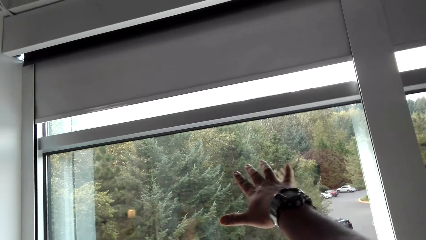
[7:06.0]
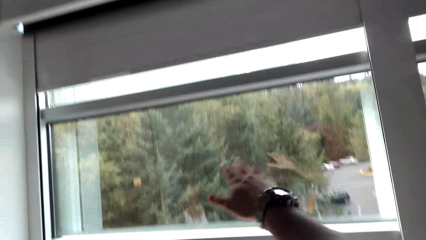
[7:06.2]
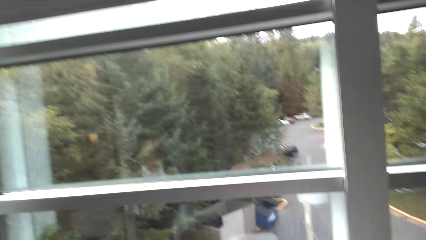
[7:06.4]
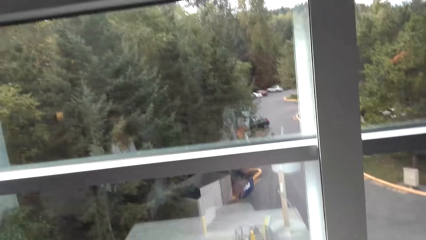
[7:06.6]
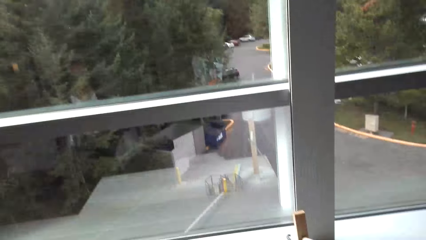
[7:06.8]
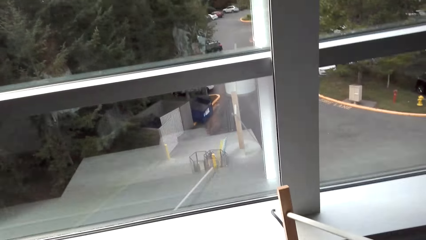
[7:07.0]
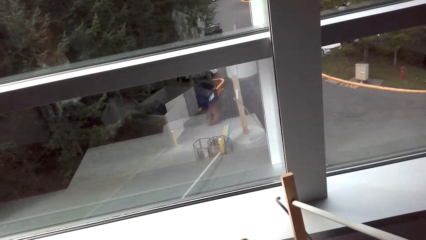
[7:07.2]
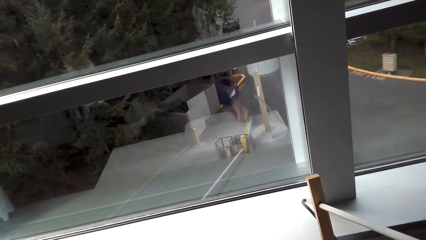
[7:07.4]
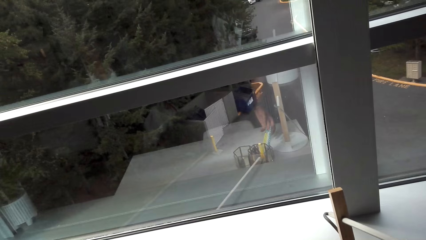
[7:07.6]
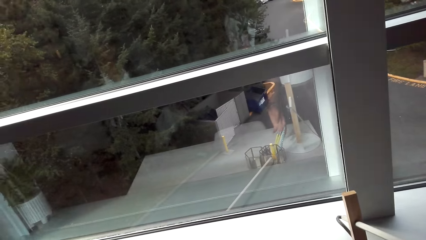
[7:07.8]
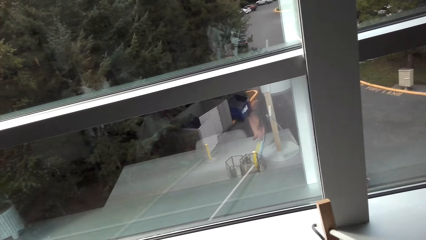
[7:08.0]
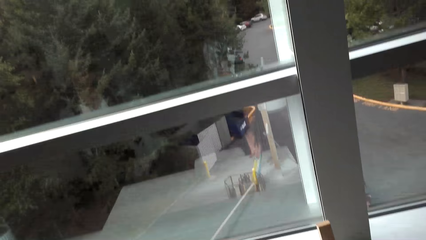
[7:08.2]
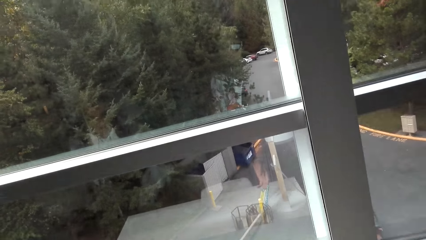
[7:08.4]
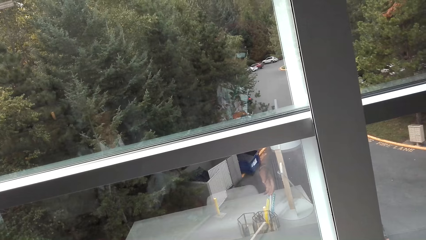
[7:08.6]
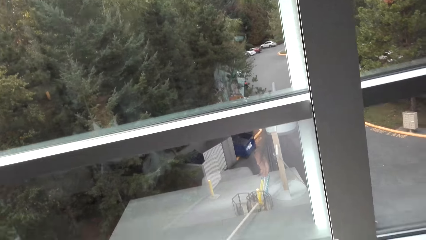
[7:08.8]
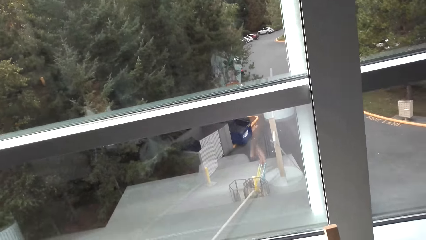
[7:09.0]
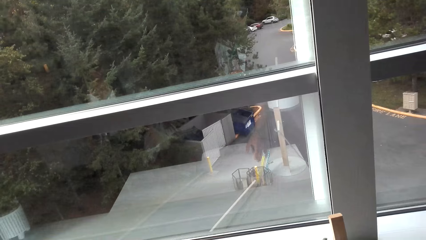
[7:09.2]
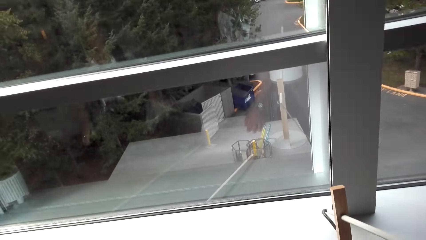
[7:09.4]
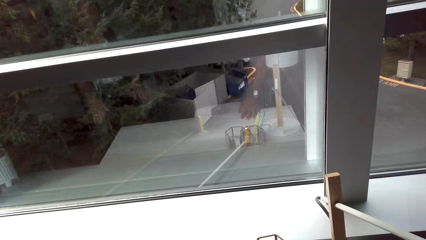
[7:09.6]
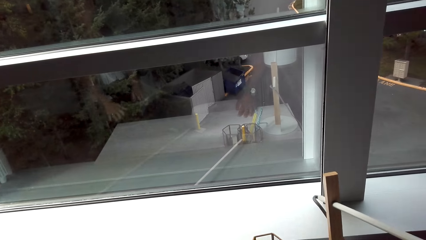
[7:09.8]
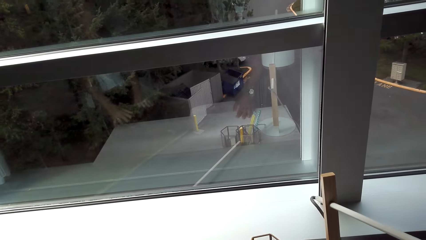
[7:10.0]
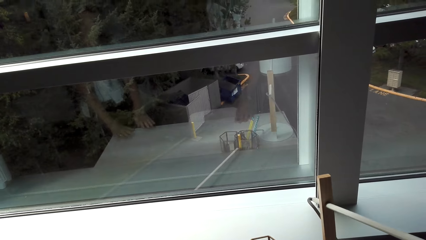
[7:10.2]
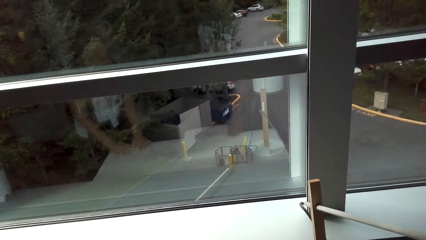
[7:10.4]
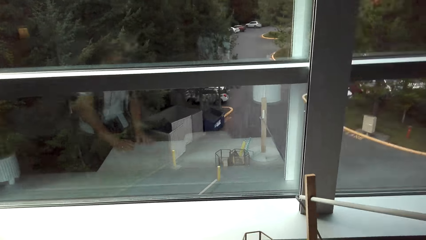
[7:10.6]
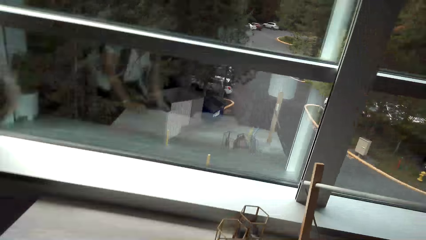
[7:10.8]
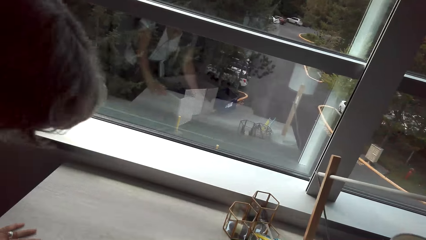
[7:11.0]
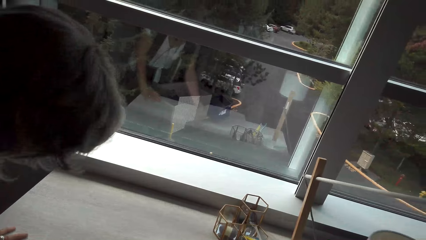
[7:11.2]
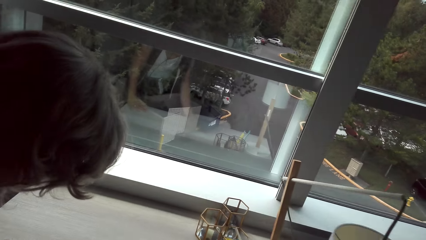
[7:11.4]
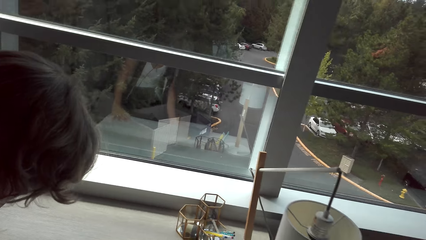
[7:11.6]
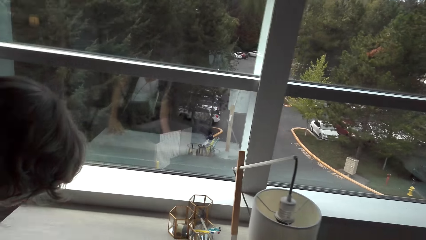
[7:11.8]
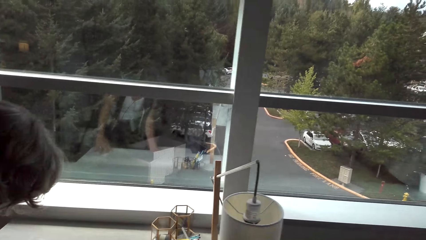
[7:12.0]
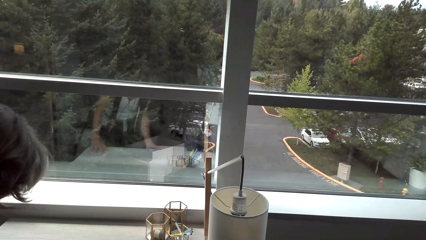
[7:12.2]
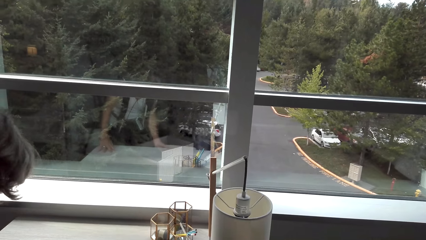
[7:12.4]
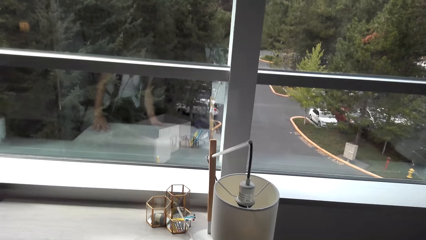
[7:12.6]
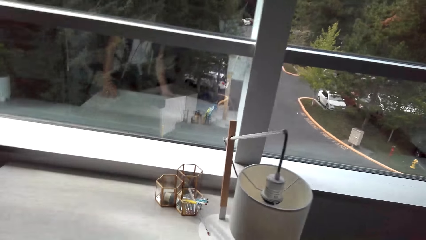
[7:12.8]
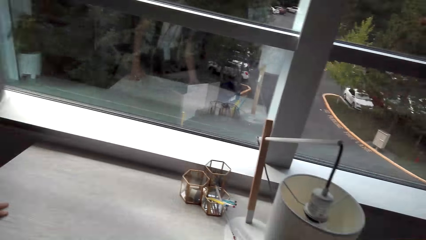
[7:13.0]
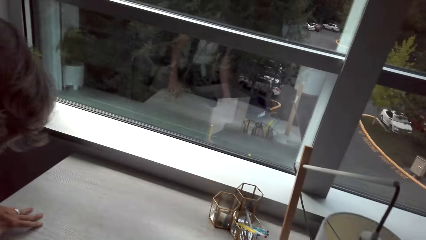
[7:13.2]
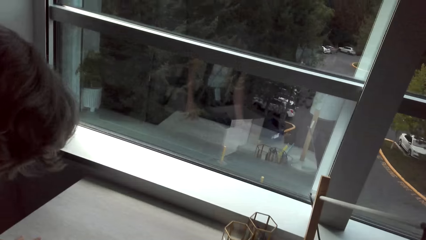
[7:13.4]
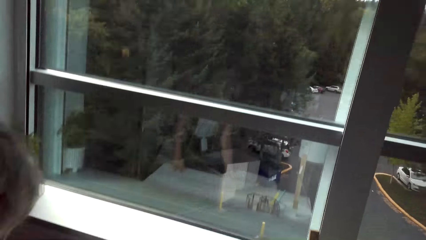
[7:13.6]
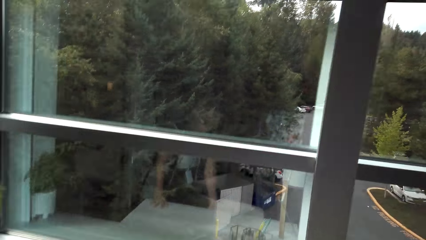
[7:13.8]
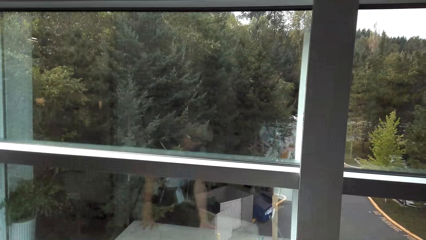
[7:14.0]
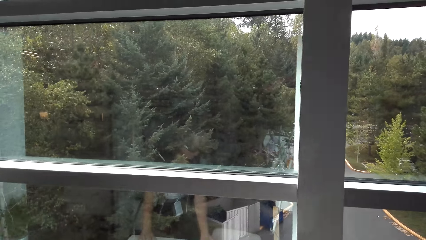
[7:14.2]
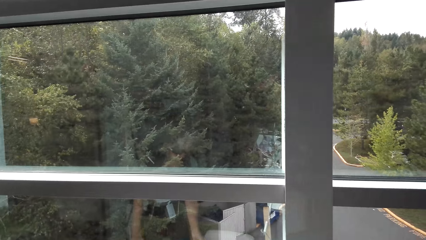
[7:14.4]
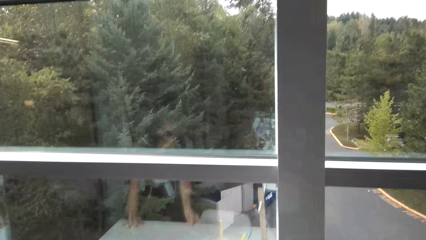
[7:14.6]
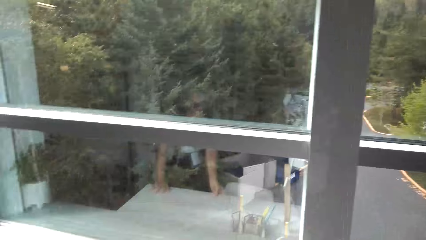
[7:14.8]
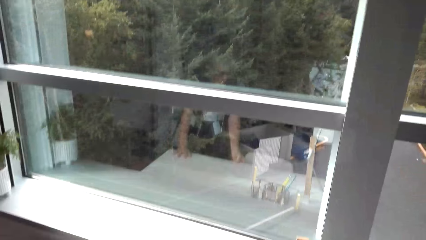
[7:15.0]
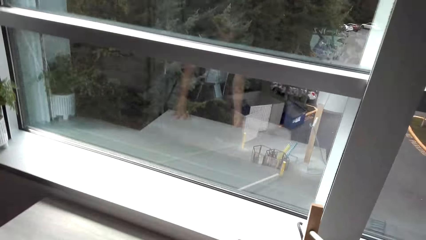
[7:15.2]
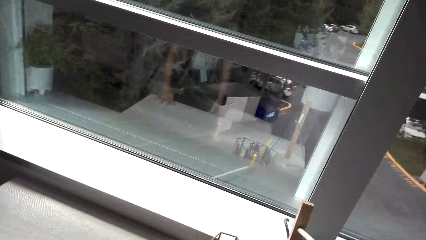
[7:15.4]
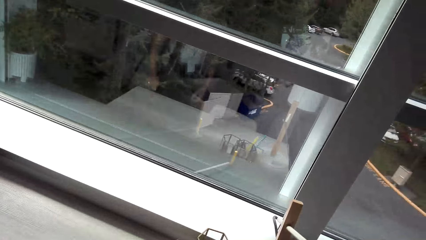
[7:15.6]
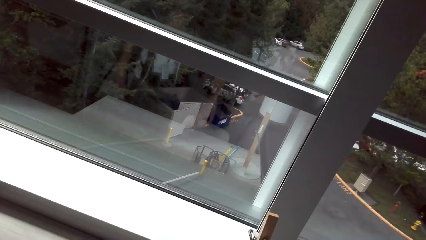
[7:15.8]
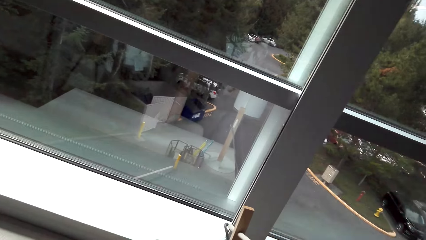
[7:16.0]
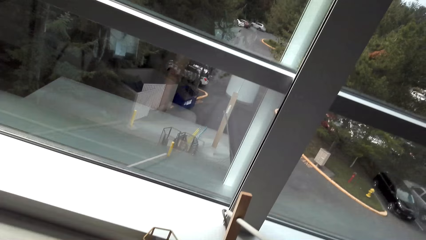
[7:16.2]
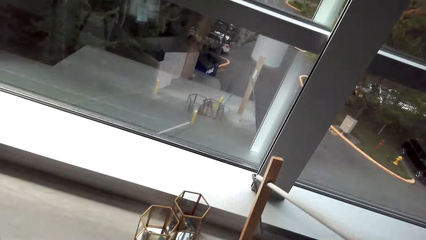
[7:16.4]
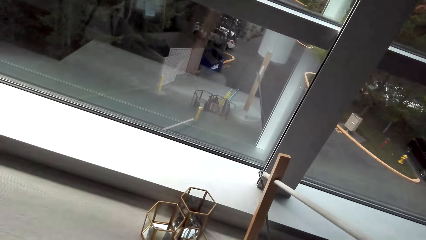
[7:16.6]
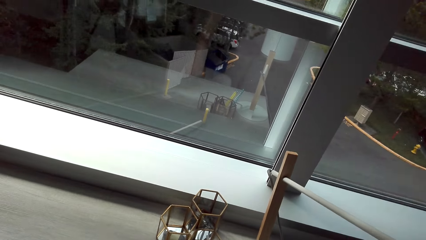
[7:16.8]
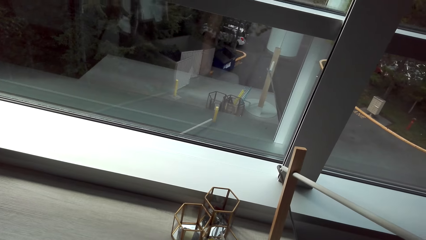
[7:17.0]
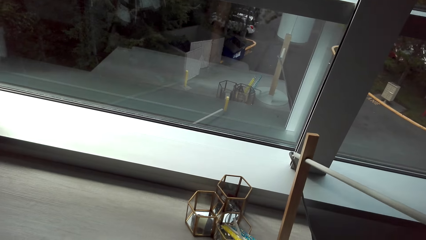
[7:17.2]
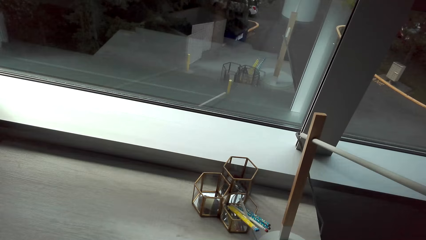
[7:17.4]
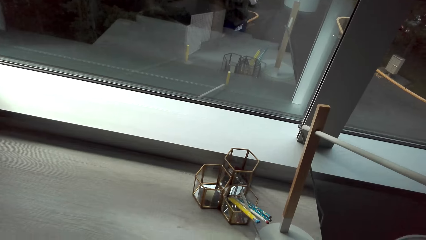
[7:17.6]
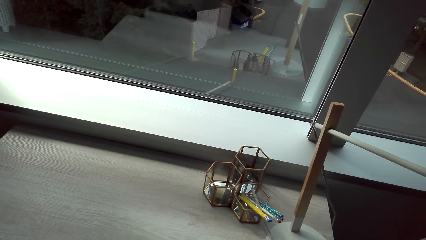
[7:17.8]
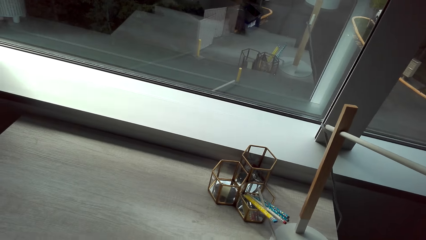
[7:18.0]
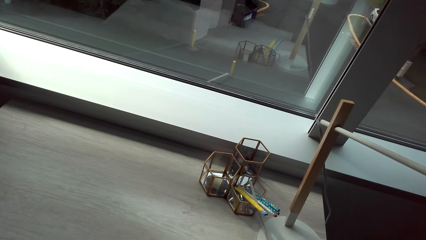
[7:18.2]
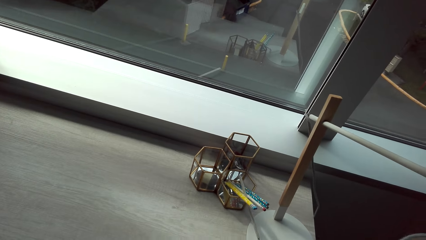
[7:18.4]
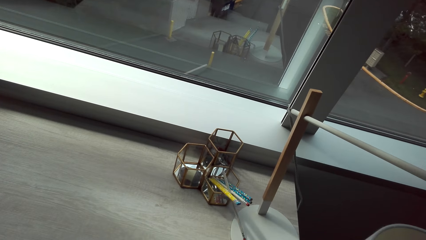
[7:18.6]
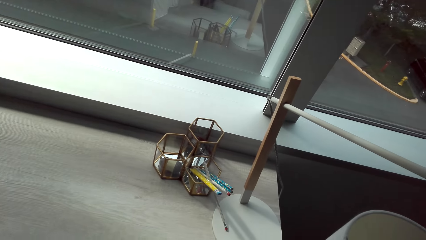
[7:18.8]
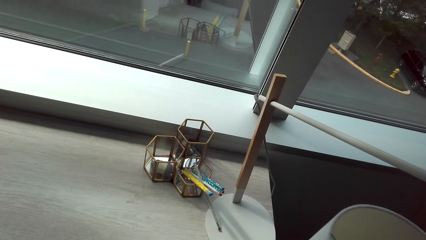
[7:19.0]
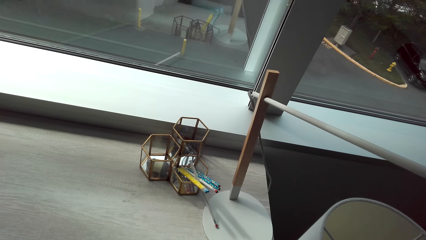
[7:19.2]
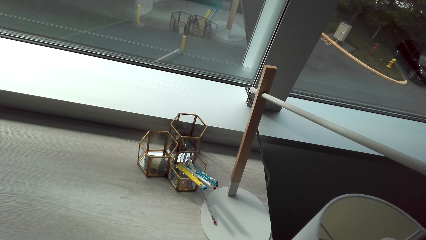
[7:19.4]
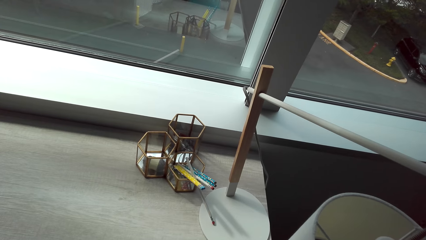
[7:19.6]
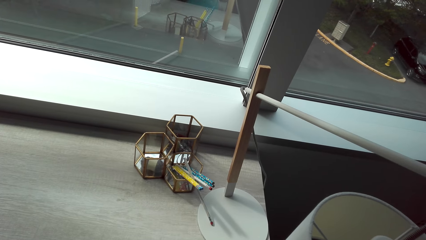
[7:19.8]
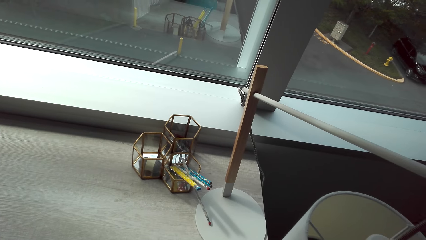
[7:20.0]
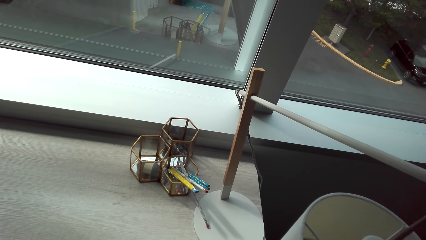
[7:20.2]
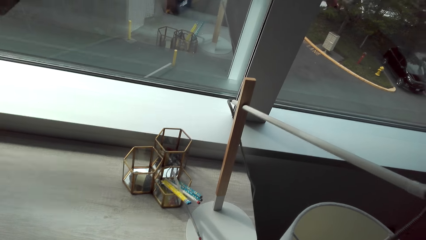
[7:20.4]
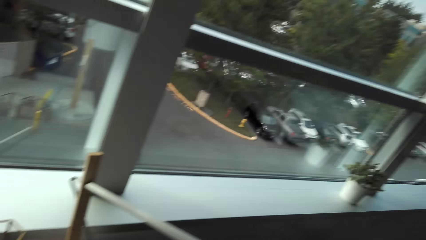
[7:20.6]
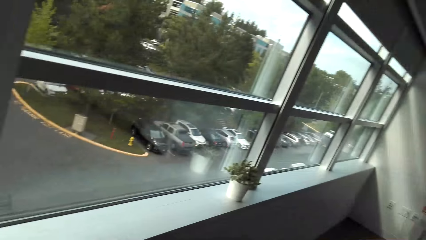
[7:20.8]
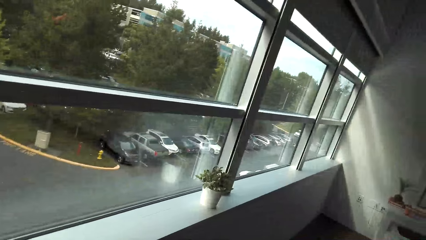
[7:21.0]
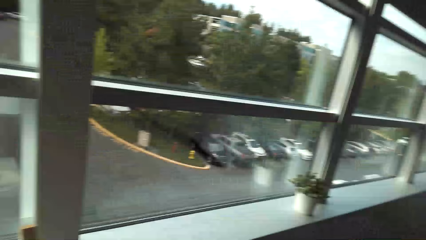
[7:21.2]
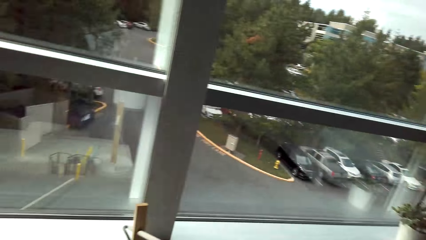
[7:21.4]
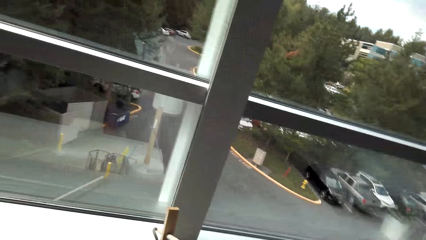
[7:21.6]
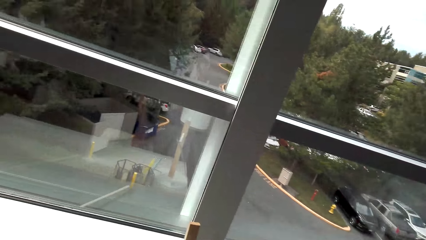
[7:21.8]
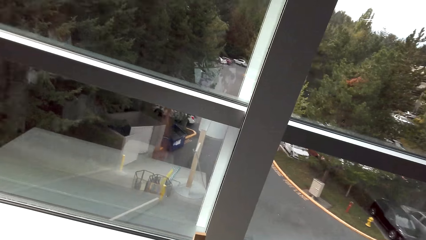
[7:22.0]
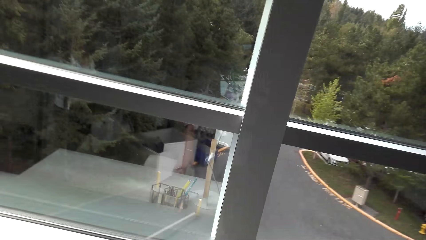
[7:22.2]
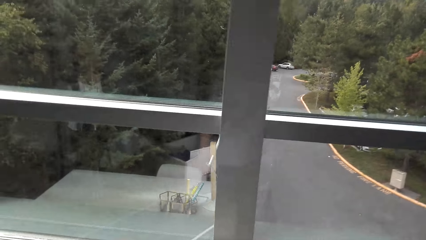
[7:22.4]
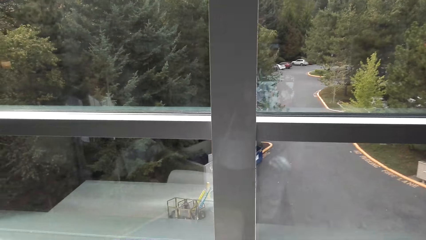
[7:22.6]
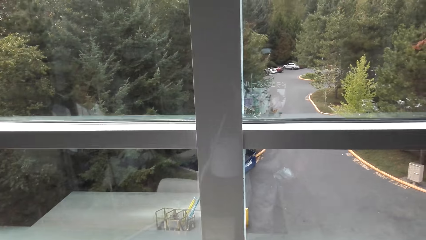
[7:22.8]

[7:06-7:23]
The camera wearer talks with a lady and moves hands. He stretches his hand. He talks with the lady and looks around. The lady holds the table.
